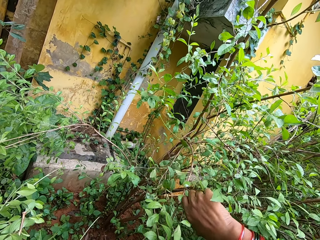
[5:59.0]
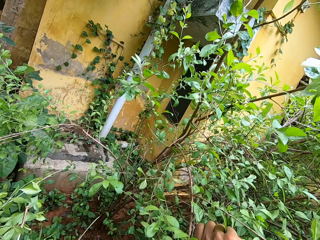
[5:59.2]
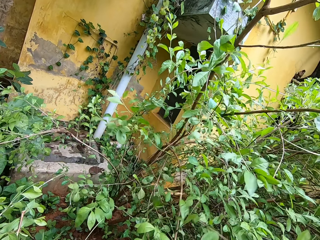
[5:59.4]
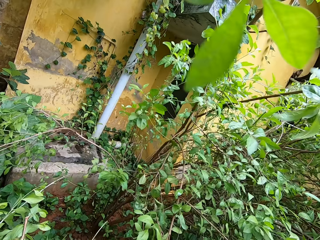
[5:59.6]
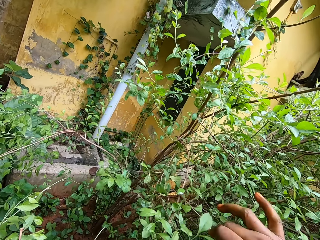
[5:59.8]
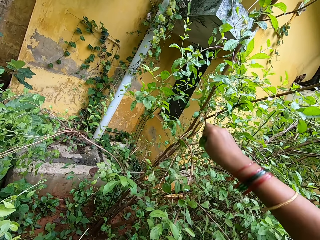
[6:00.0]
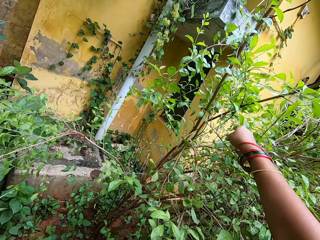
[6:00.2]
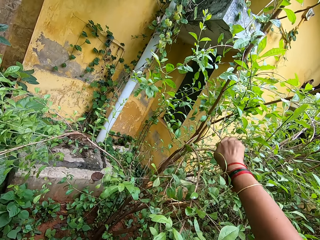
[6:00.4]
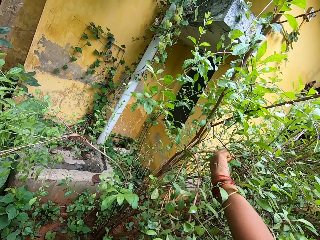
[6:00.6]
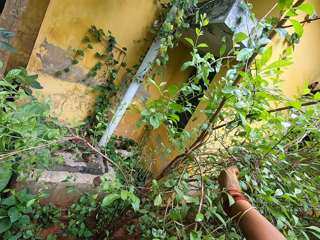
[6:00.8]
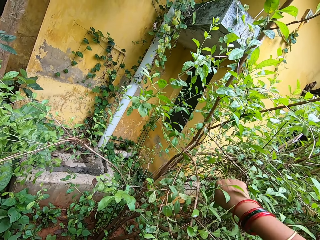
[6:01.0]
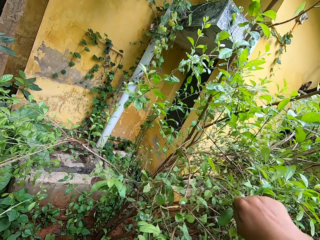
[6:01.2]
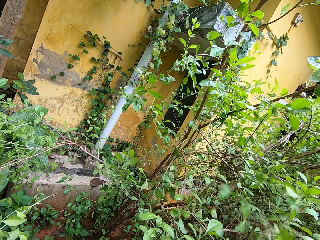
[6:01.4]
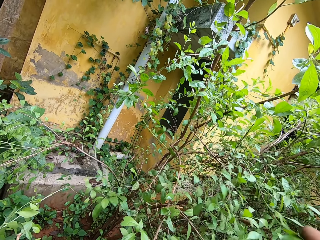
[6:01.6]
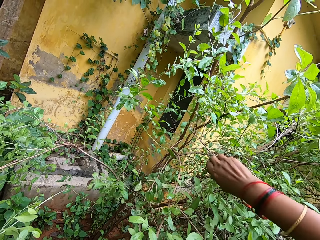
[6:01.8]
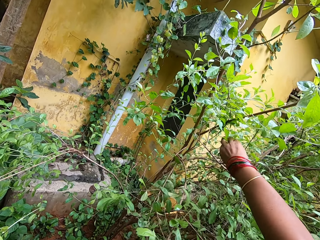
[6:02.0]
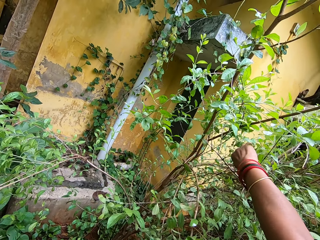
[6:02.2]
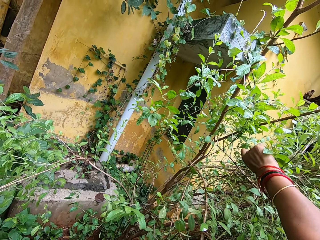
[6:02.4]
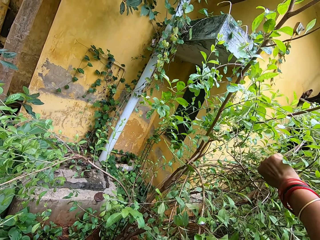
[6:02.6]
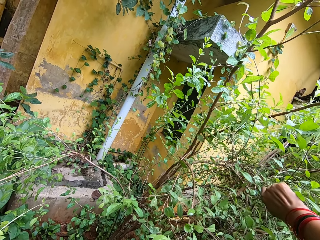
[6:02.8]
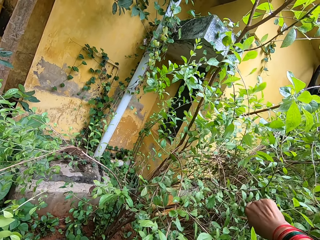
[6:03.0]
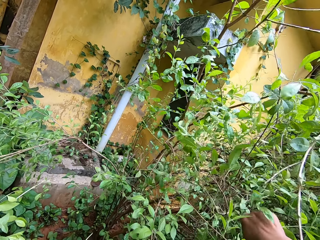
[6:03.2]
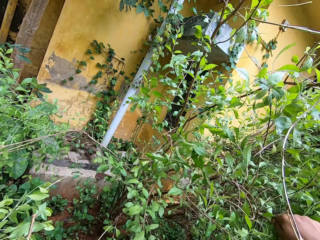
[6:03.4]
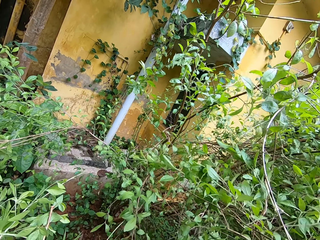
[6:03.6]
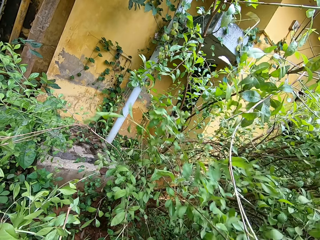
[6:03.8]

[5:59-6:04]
The camera wearer plucks the tree leaves with his right hand.

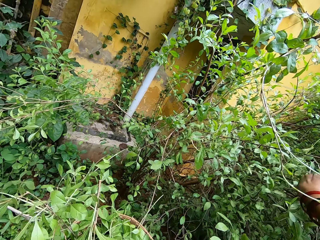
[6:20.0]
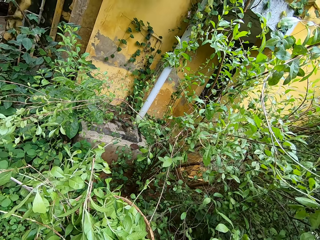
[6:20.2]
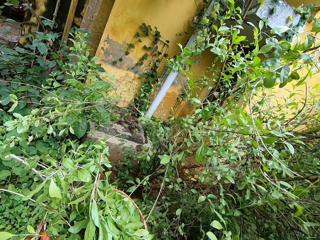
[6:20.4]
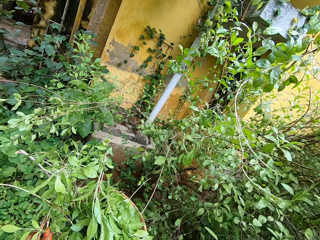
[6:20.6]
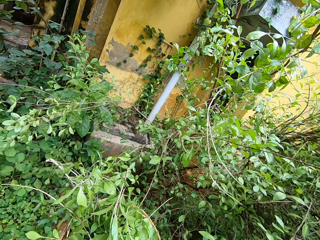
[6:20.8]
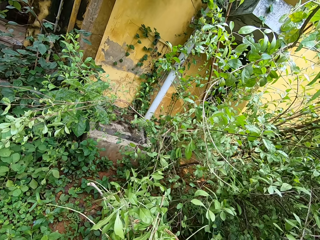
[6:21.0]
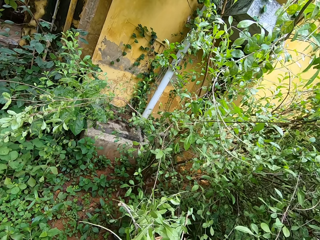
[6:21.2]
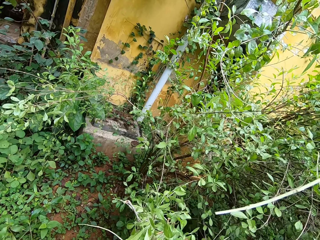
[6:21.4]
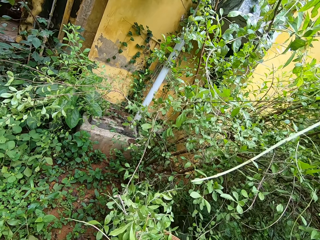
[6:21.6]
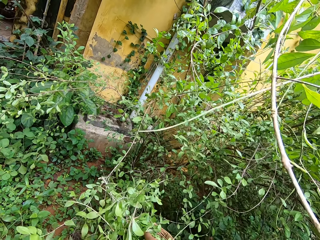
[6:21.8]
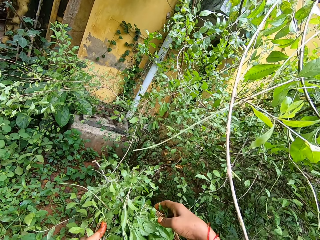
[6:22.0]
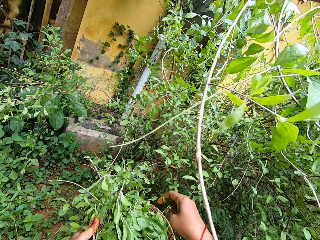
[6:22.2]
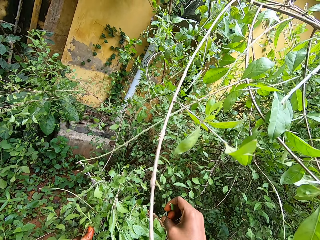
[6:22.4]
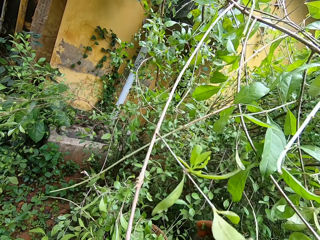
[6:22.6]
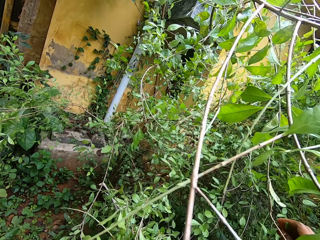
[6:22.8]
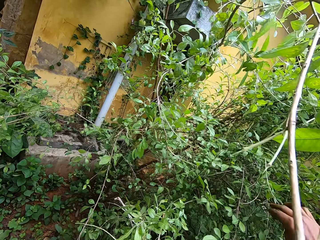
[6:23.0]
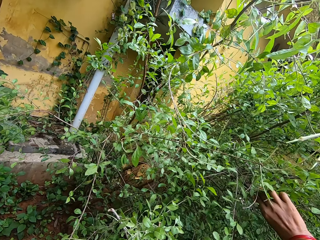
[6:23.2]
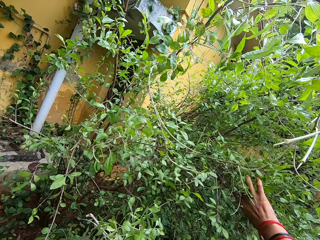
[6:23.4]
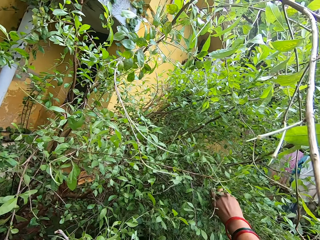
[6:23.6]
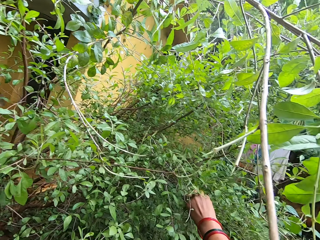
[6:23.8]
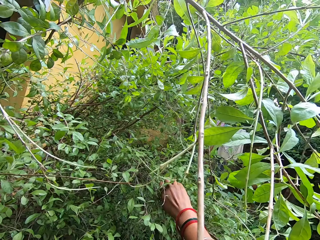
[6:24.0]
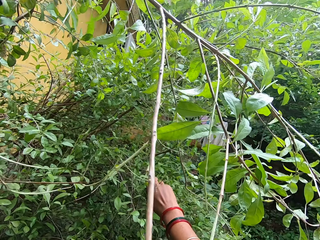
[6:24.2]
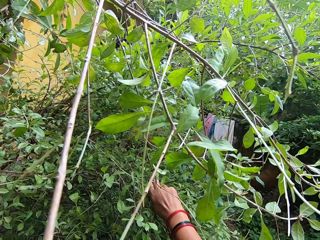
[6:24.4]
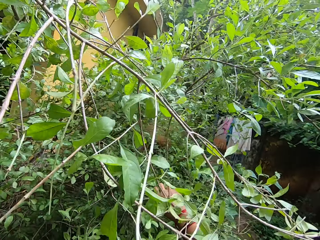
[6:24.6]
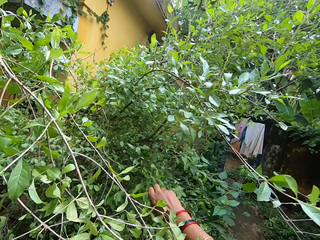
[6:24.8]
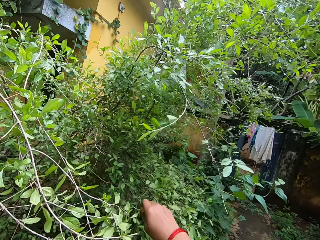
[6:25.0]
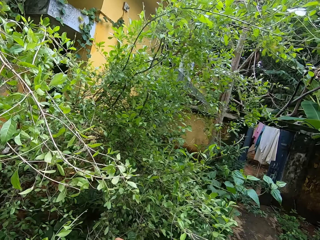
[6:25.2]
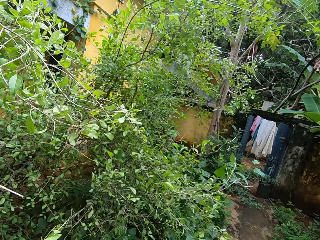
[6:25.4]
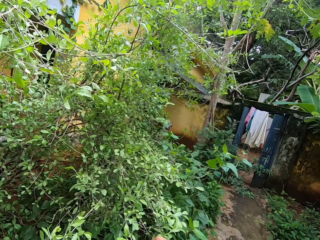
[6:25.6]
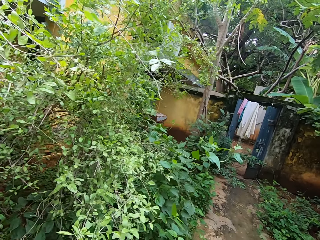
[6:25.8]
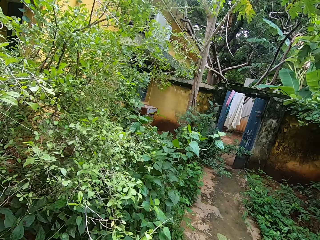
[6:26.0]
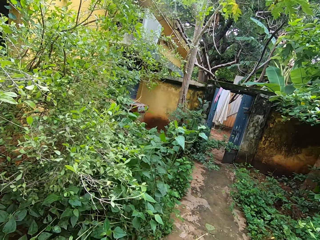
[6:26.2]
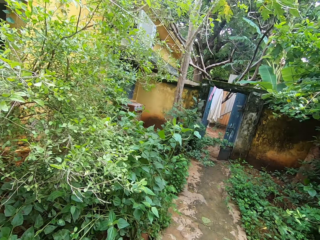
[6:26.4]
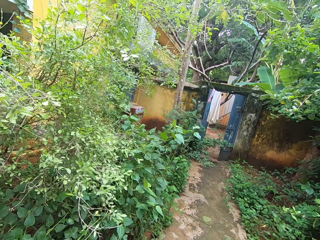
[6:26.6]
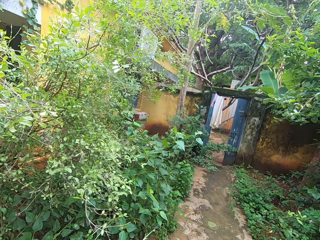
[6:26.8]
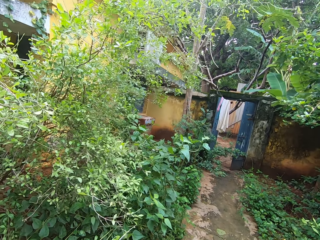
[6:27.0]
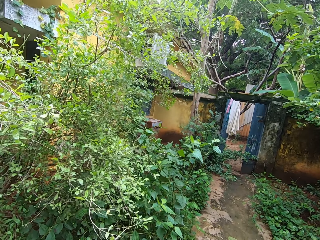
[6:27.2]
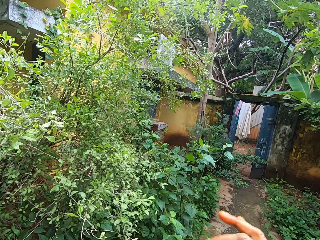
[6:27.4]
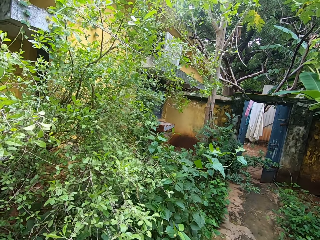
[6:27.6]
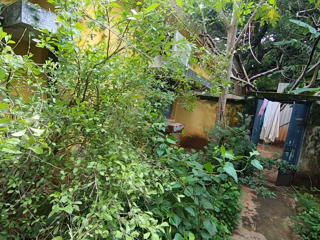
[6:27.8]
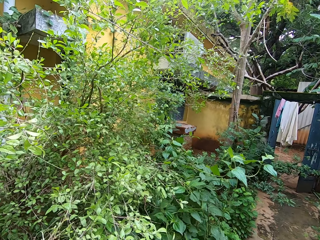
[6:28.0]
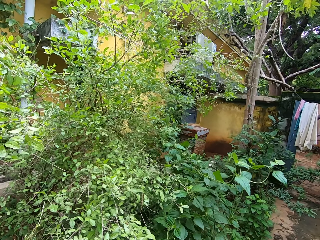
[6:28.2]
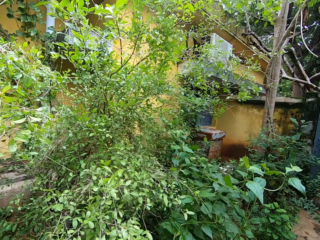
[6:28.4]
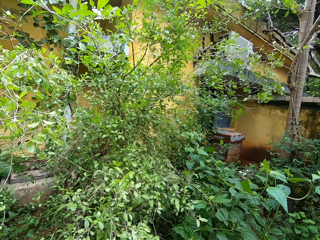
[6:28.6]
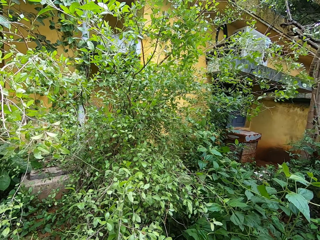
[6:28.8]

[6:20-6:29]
The camera wearer puts the tree leaves in the basket. He plucks the tree leaves with his right hand. He looks around. He moves his hand.
